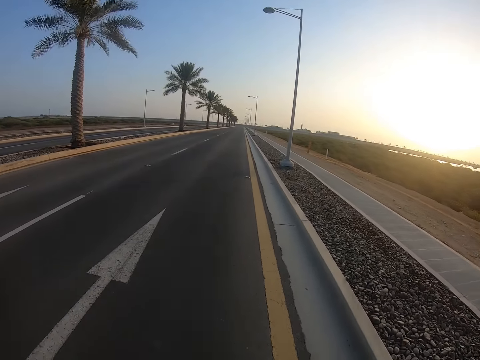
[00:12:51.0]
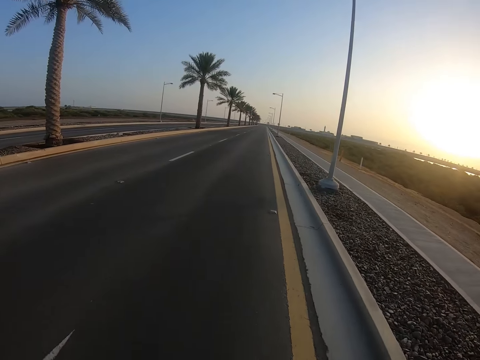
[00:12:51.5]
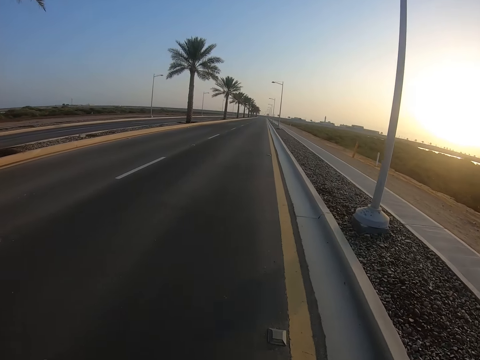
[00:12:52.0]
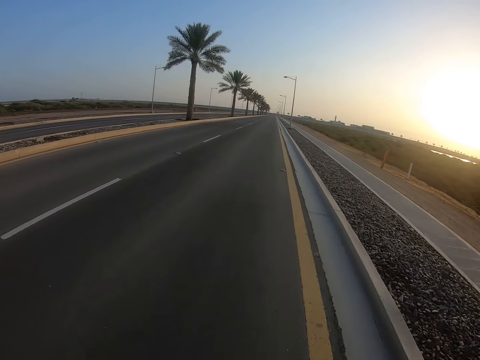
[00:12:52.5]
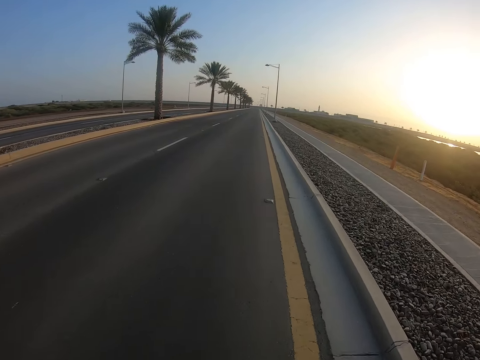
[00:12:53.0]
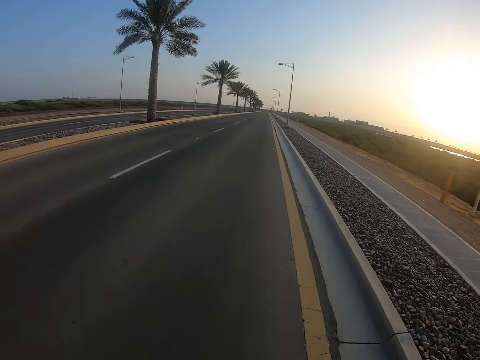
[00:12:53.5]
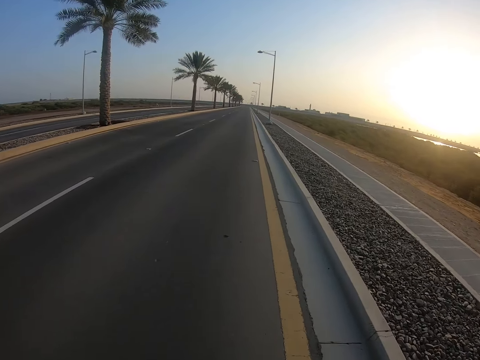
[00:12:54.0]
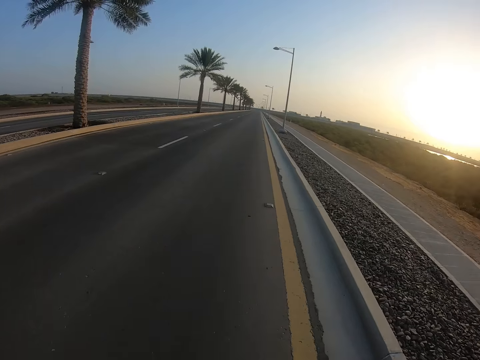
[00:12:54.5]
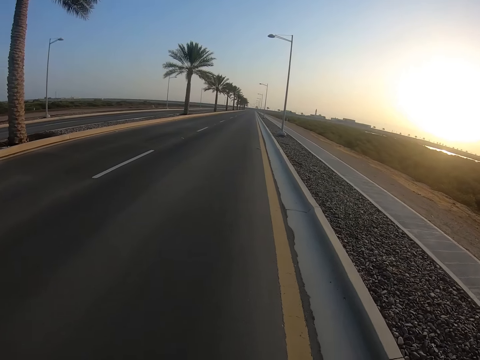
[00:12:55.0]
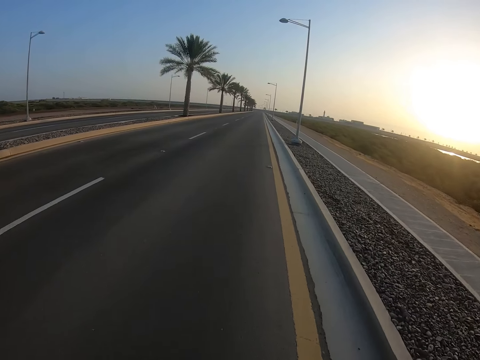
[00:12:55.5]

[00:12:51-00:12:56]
The camera wearer looks at the road.

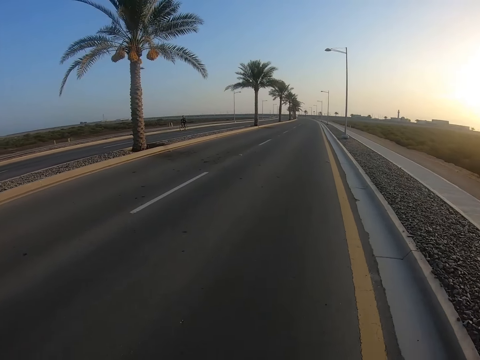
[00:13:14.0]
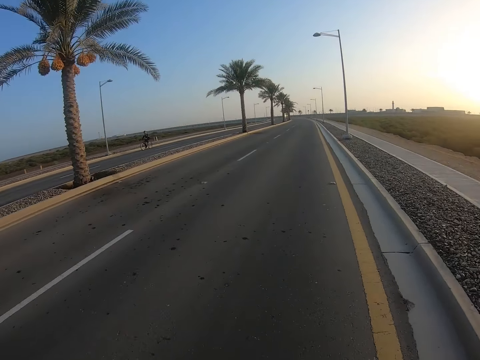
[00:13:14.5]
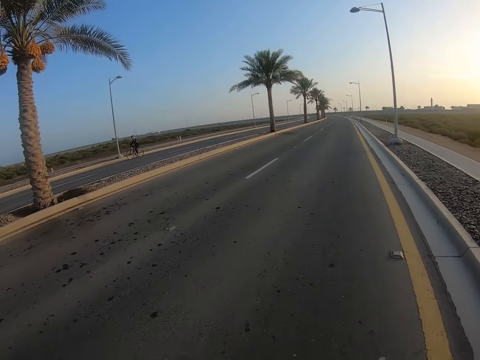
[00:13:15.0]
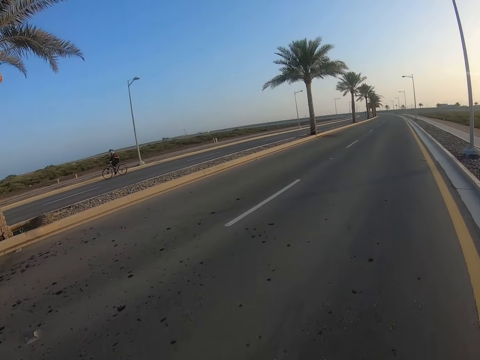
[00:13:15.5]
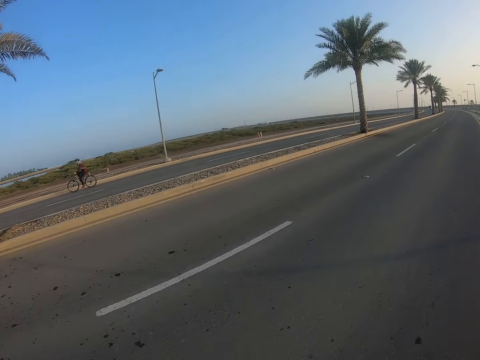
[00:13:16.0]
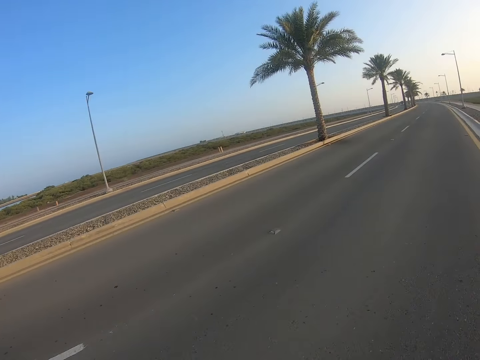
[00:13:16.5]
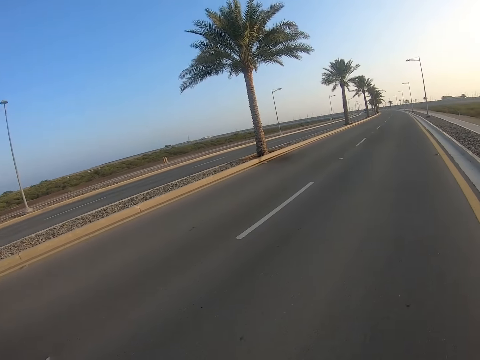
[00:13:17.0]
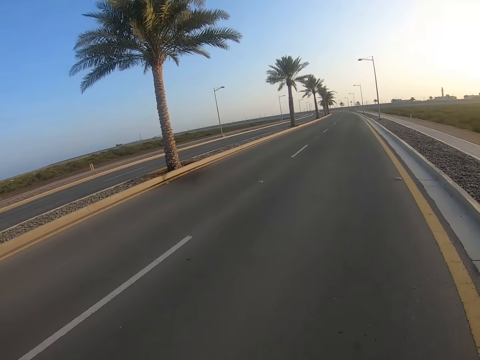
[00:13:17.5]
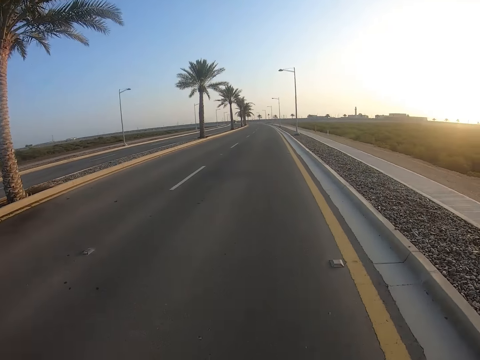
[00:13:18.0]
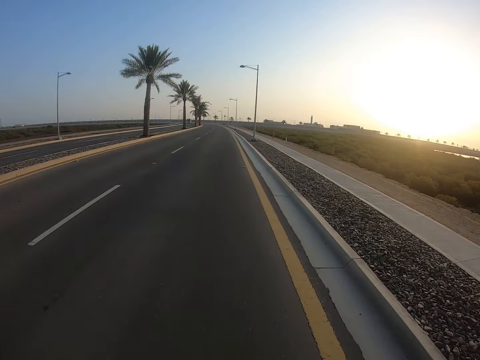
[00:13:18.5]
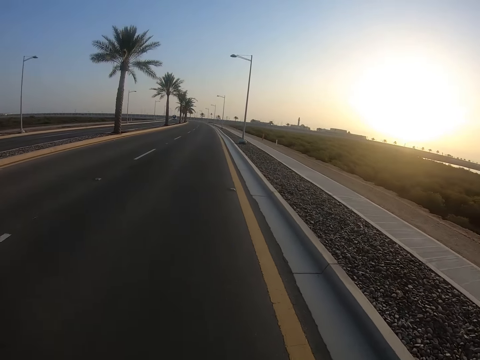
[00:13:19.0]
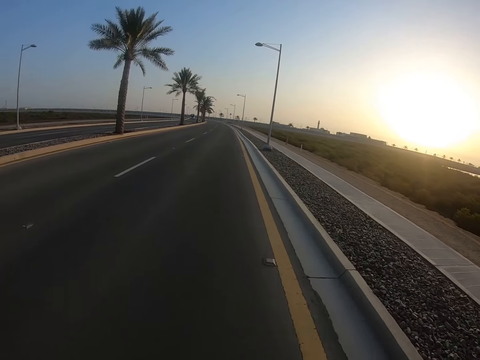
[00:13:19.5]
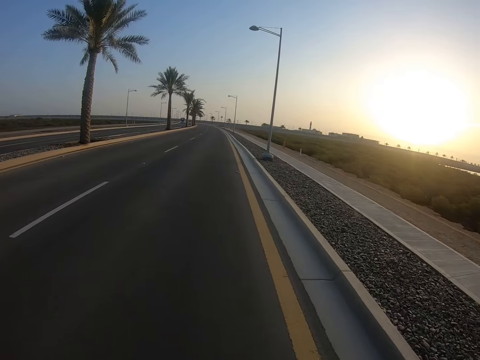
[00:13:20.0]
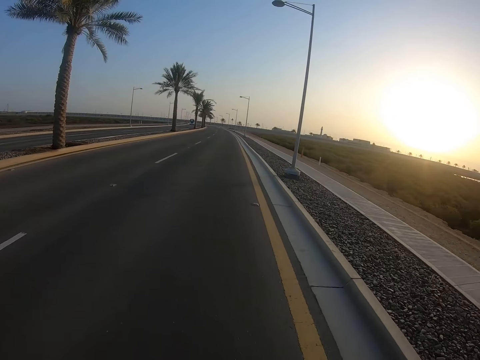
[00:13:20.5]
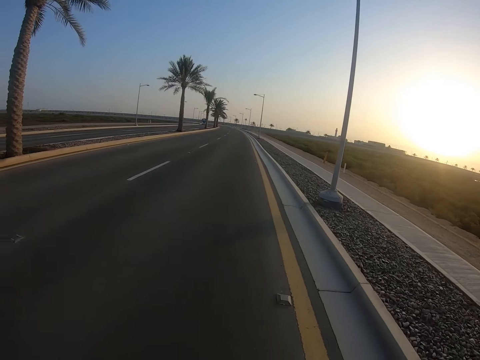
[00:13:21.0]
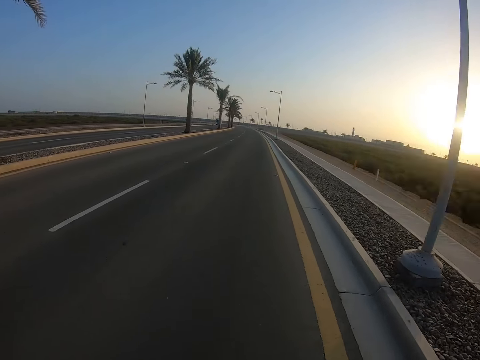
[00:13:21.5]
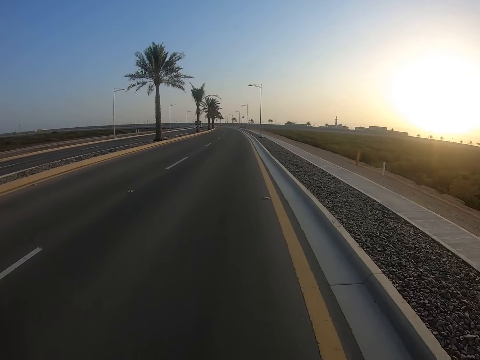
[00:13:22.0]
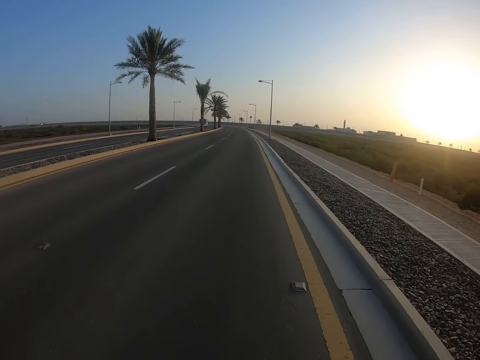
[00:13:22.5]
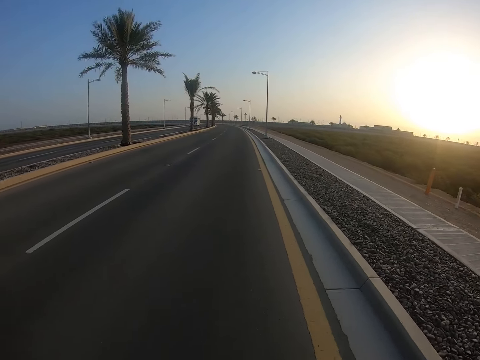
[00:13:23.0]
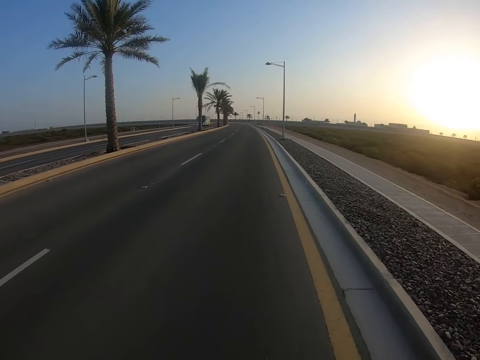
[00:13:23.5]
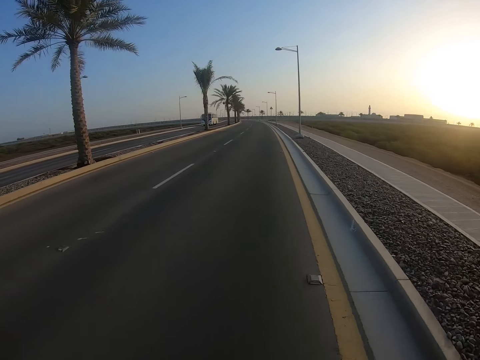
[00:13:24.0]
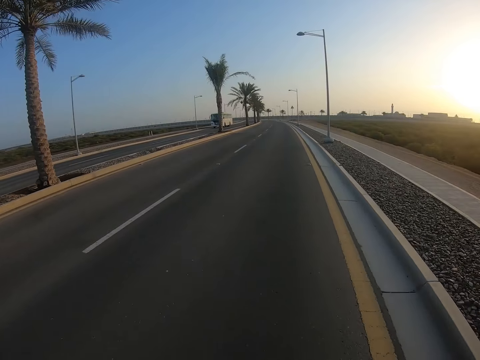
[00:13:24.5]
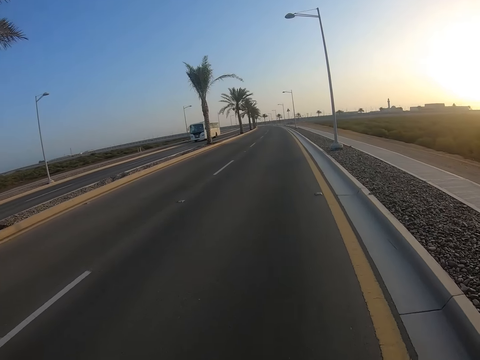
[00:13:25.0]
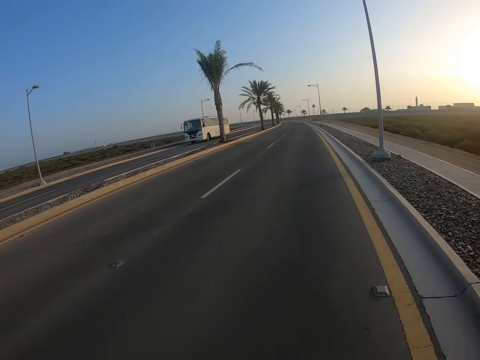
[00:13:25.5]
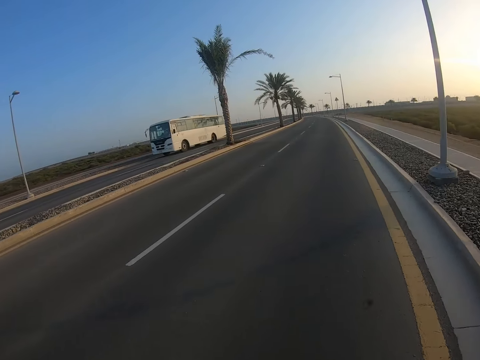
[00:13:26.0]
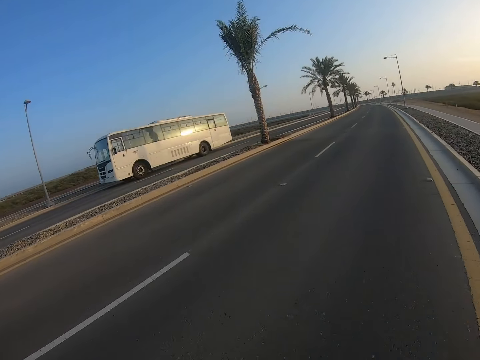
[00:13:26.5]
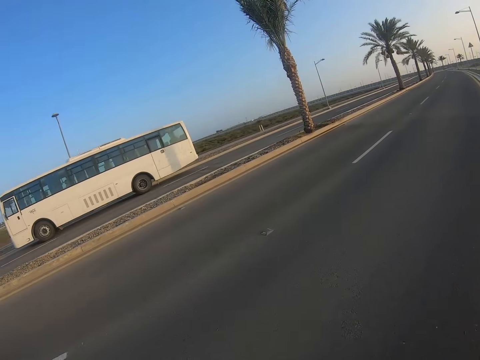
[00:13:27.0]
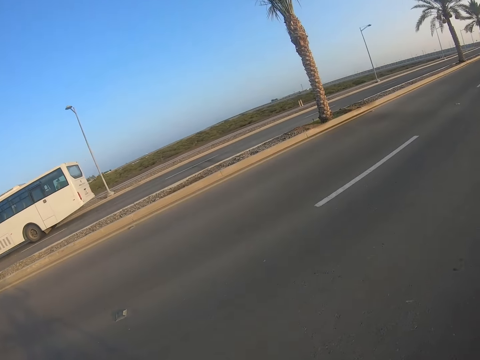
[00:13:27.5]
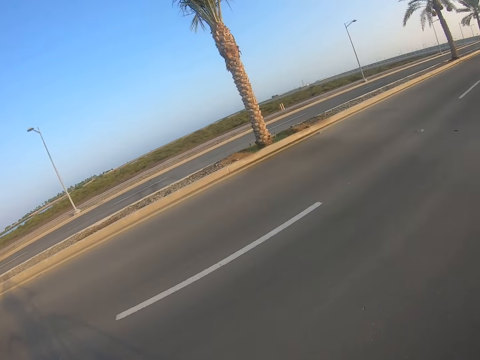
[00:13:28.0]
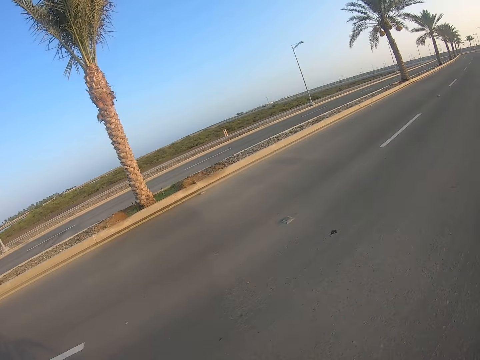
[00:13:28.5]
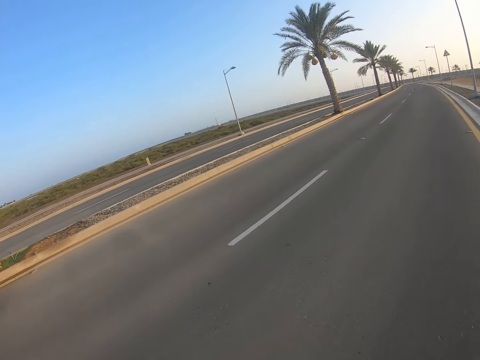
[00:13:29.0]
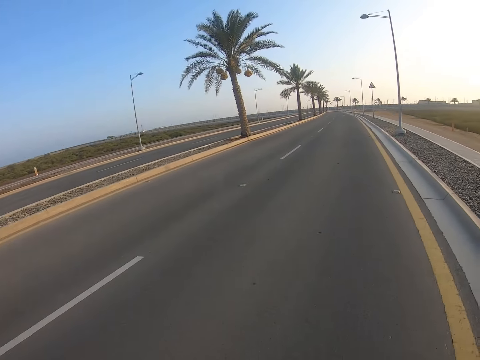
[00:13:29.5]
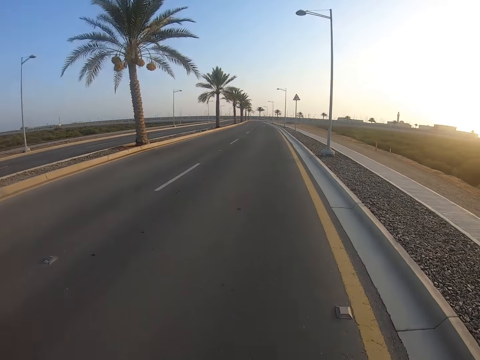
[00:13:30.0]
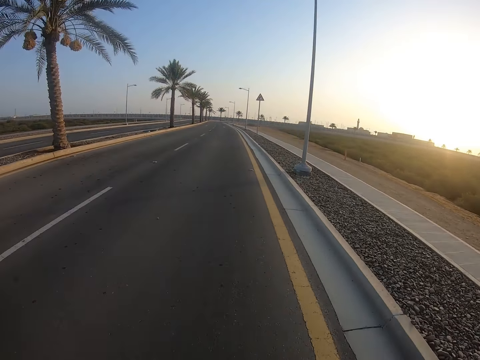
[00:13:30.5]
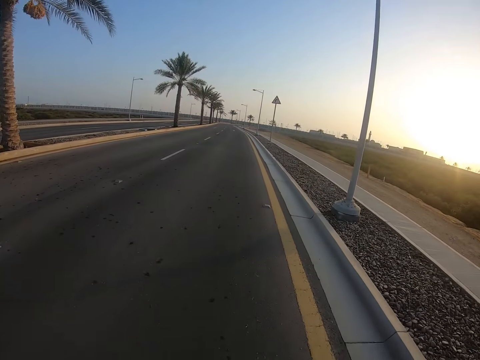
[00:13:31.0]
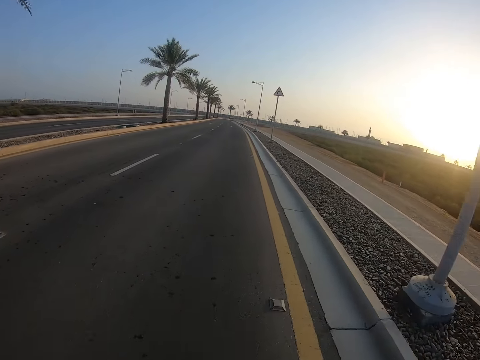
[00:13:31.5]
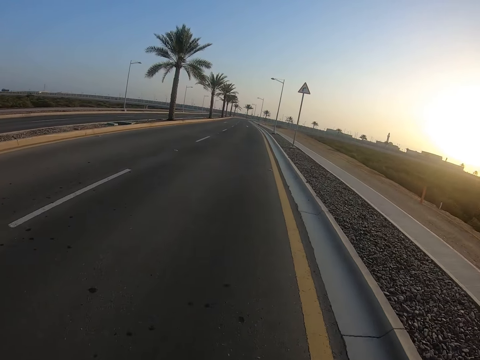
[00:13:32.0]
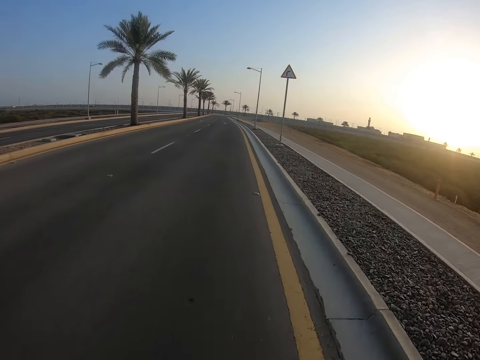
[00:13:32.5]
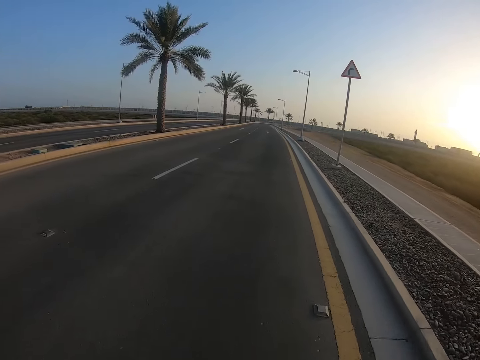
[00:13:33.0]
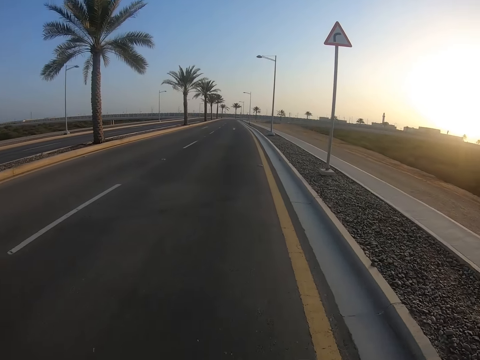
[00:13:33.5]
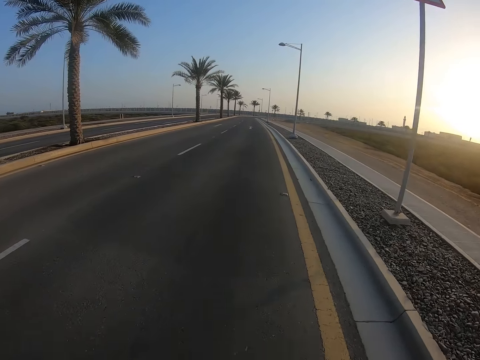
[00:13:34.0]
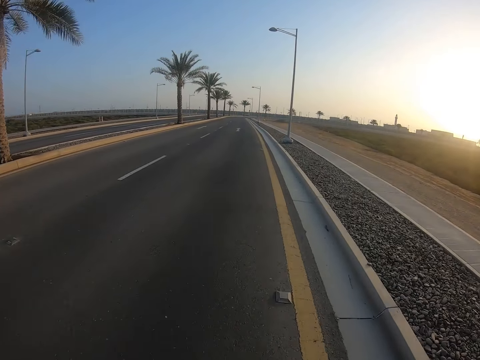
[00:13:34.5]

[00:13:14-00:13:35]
The camera wearer looks at a man. They look at the road. They look at a bus. They look at the road.
